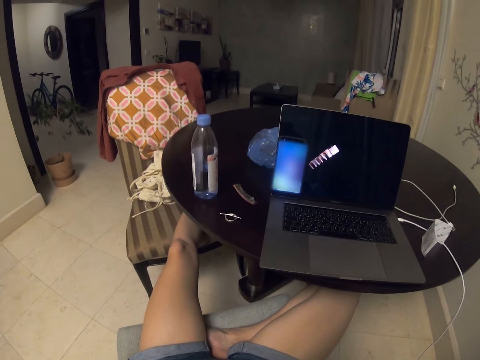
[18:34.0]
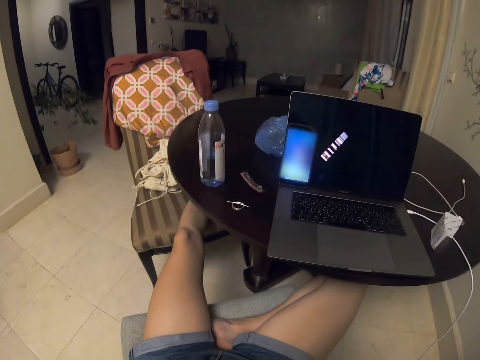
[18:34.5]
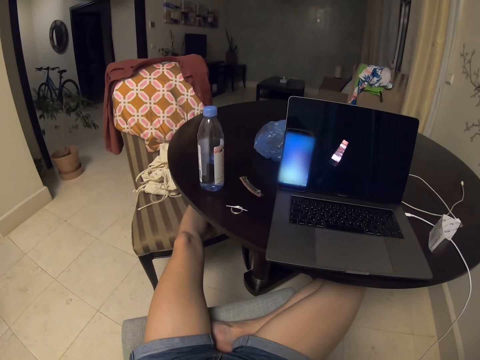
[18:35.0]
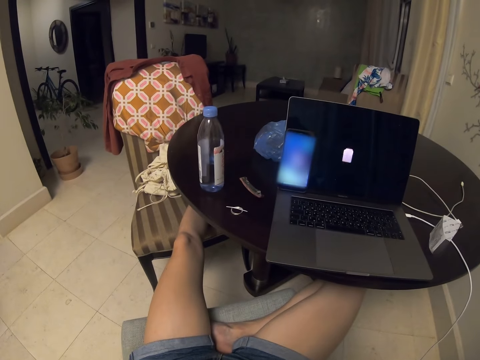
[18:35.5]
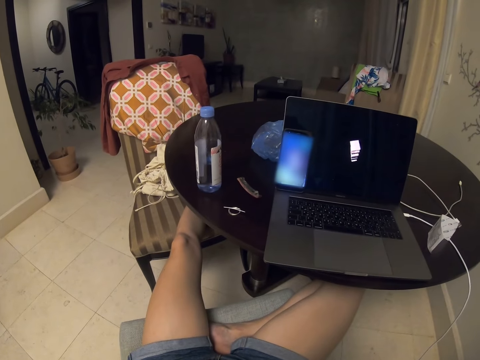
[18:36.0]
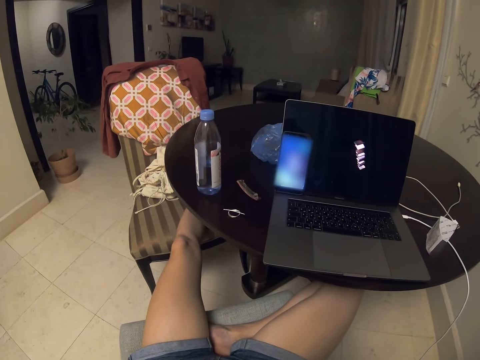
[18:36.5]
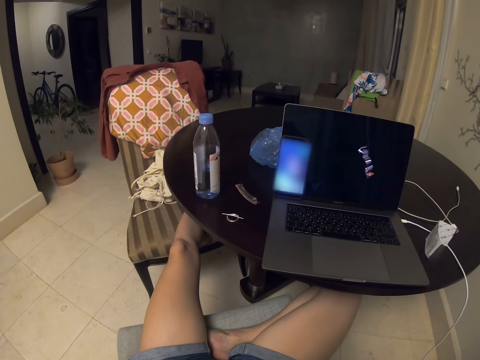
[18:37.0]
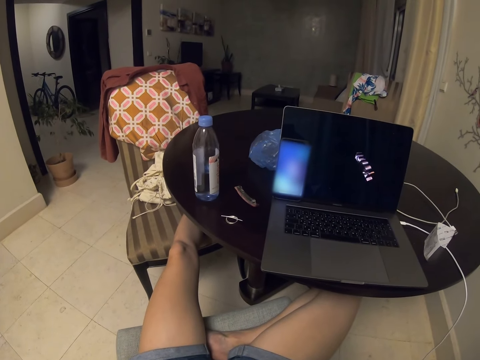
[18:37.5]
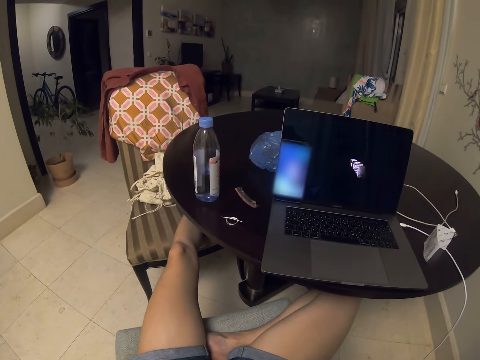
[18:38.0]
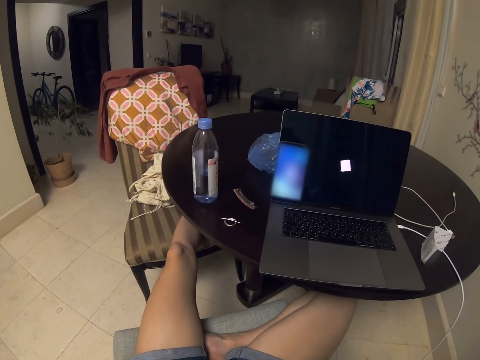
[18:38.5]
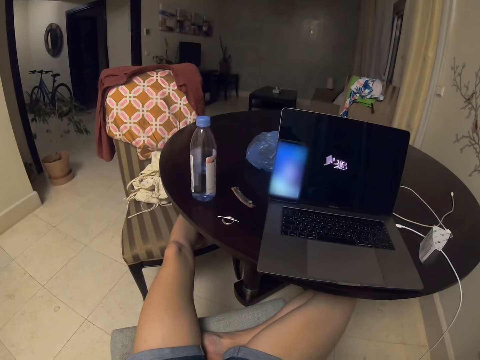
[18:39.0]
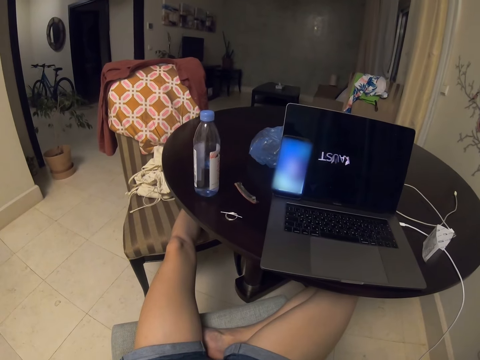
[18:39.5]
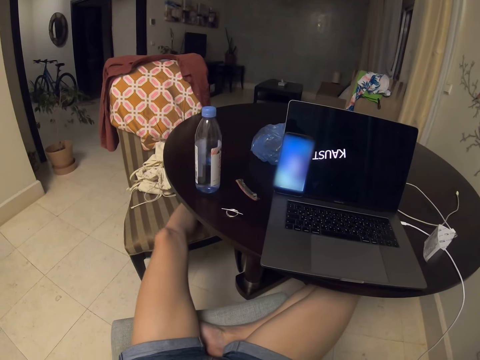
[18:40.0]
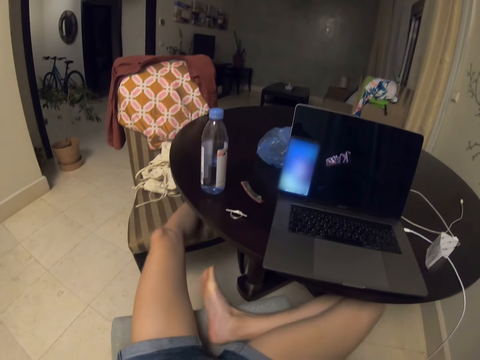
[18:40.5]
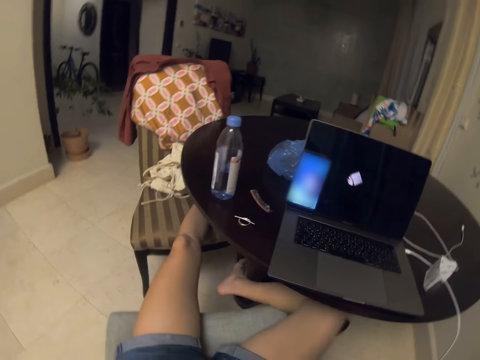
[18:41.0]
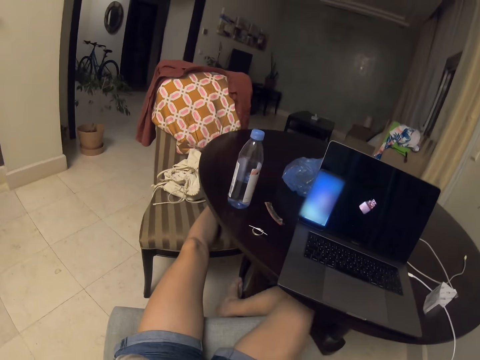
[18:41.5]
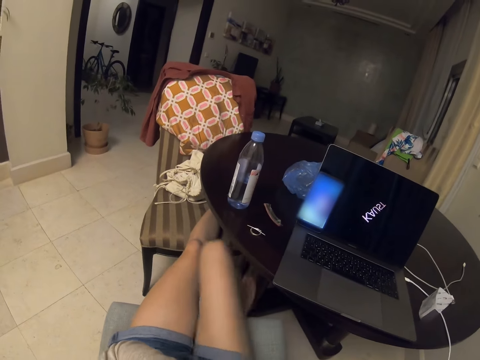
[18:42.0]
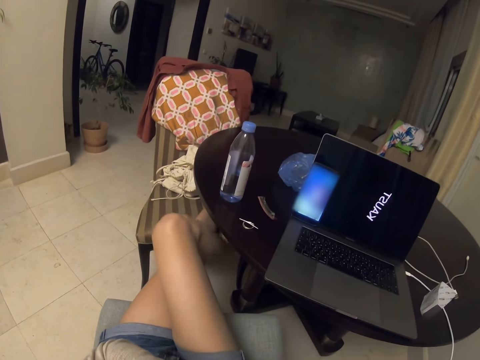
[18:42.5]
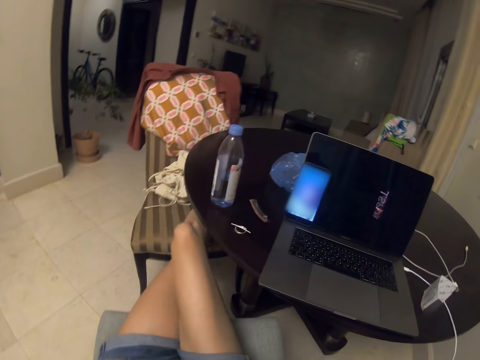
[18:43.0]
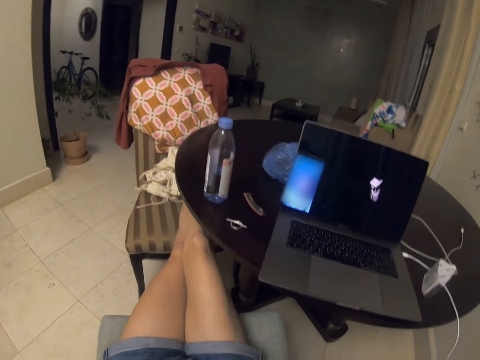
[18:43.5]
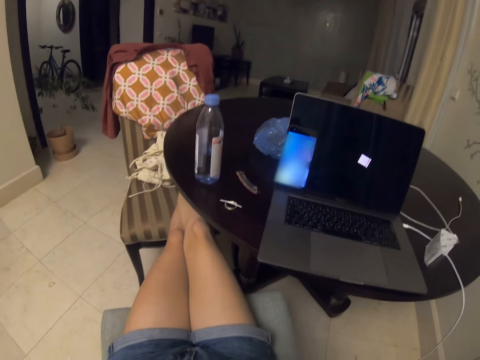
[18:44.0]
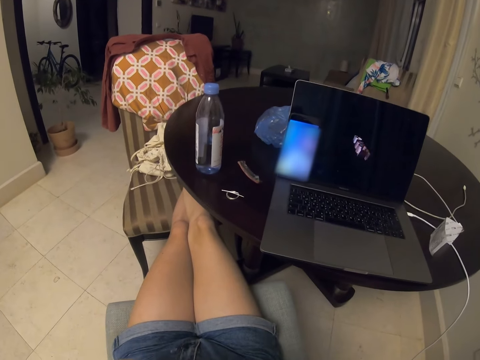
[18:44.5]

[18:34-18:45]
The camera wearer watches the laptop. She stretches her right leg.

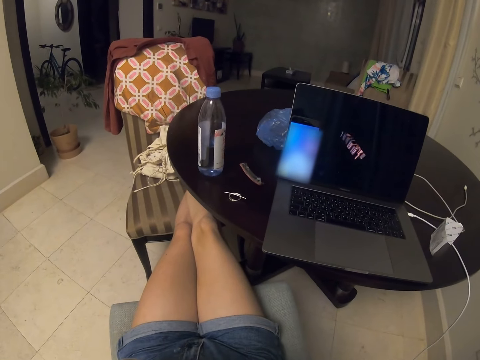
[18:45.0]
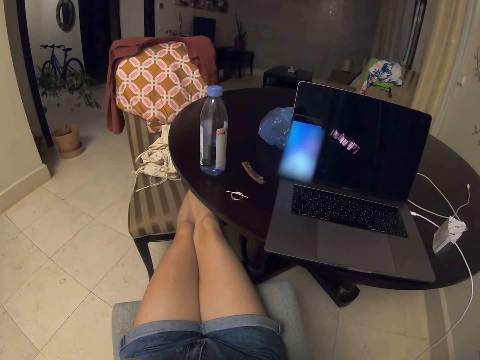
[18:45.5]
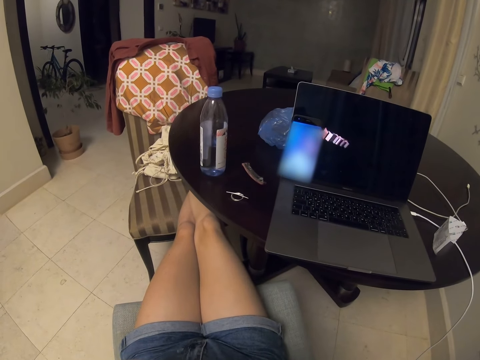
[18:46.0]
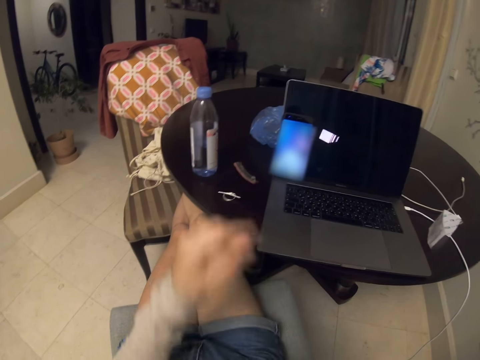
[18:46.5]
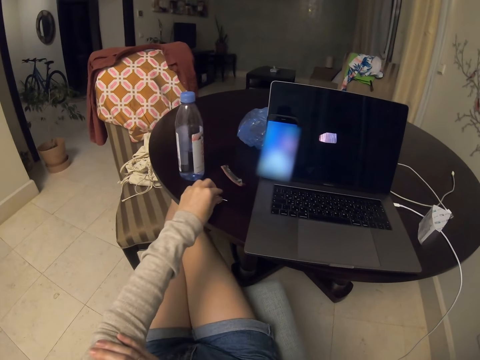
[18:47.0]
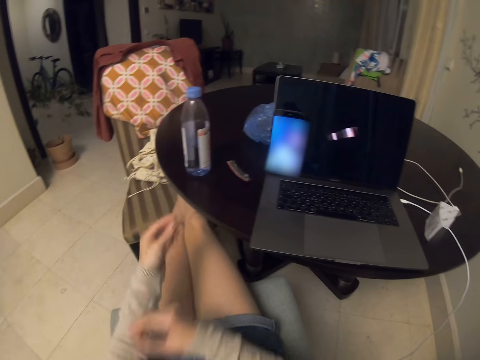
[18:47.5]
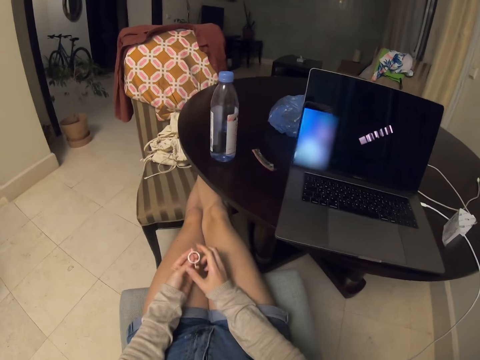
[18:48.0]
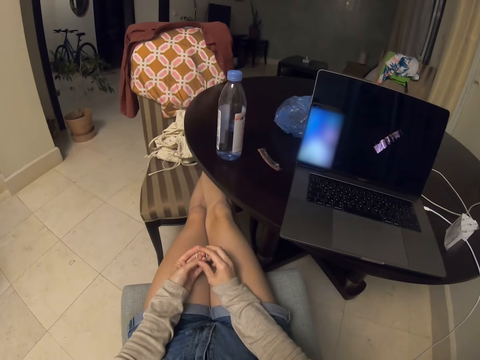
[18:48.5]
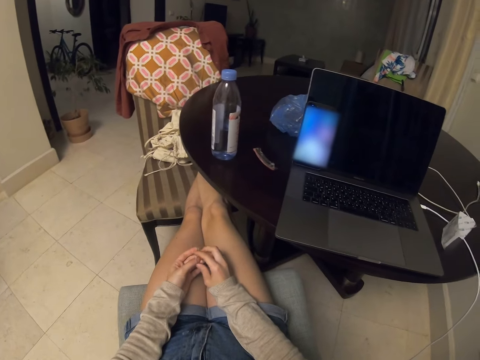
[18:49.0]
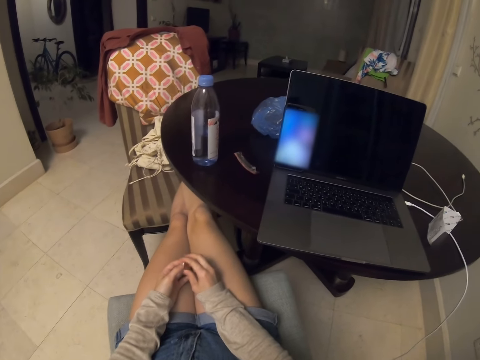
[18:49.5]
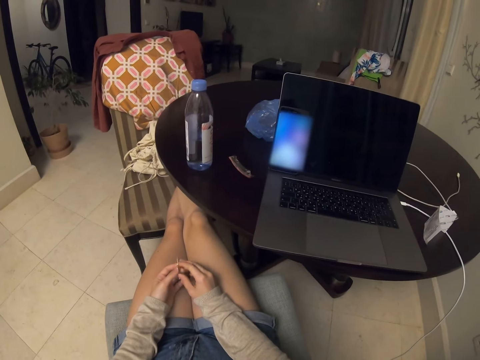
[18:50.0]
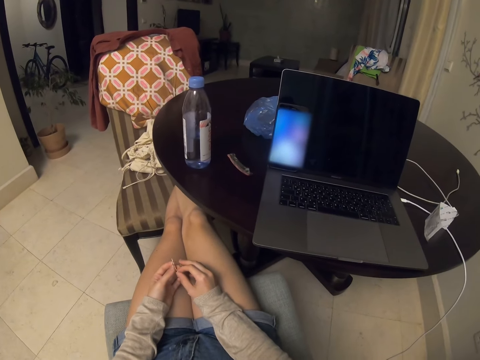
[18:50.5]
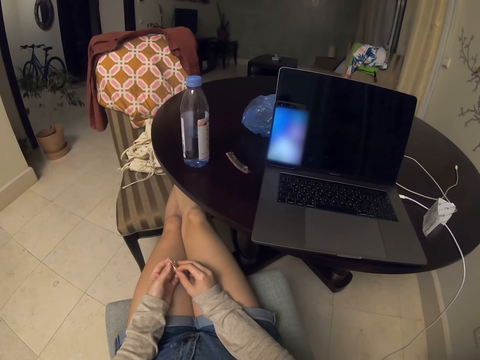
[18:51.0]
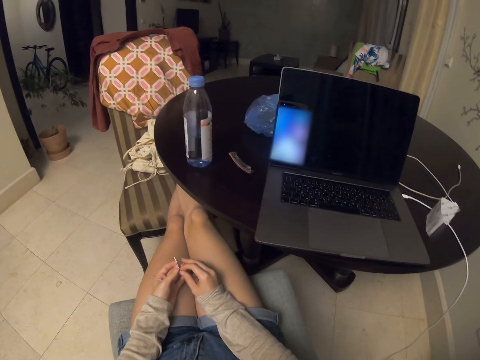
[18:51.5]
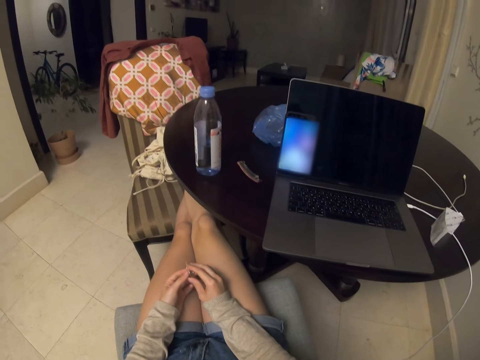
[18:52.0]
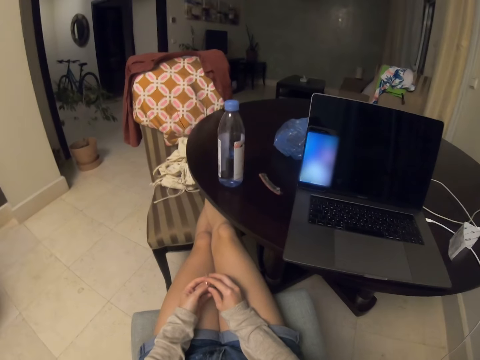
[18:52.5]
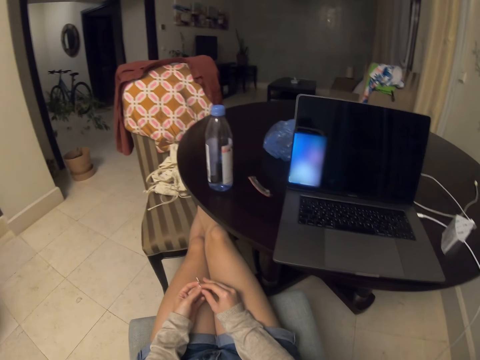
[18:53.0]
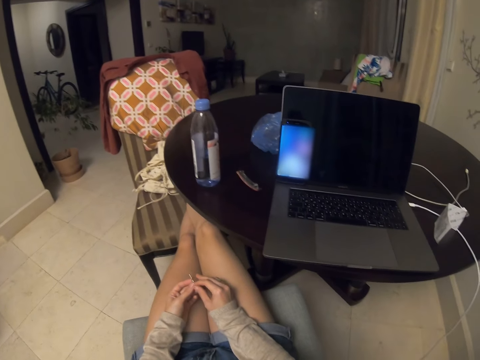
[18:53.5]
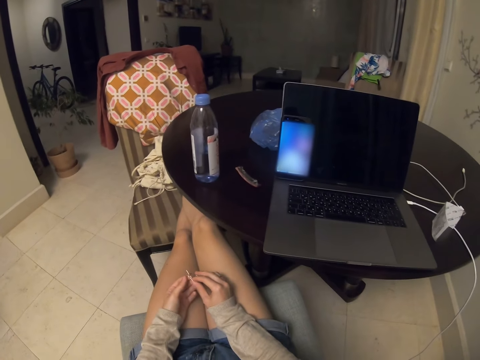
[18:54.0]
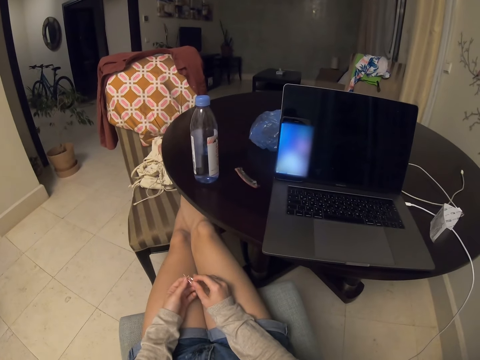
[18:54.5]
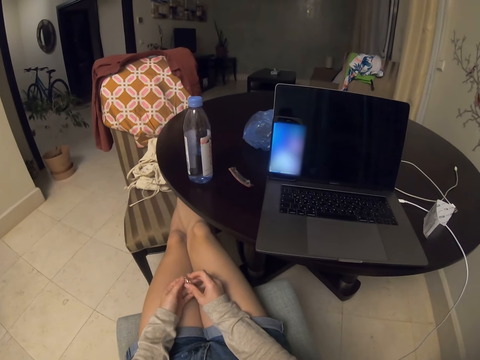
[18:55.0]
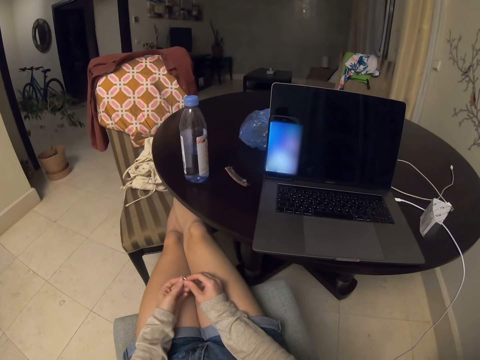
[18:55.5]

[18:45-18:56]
The camera wearer removes the key from the table. They hold the key with both hands.

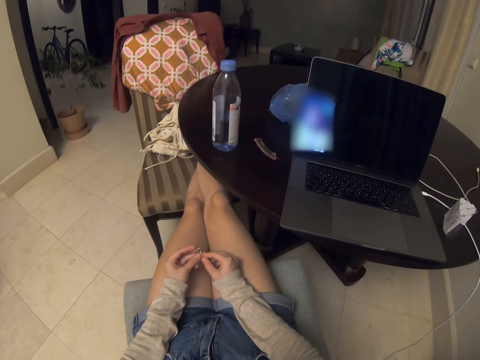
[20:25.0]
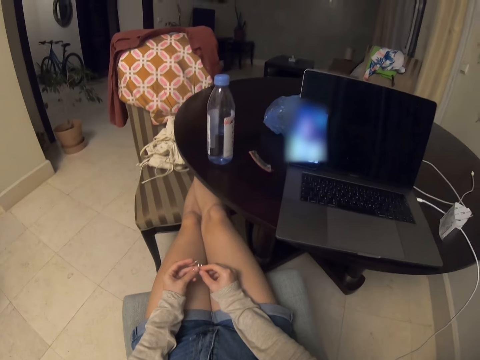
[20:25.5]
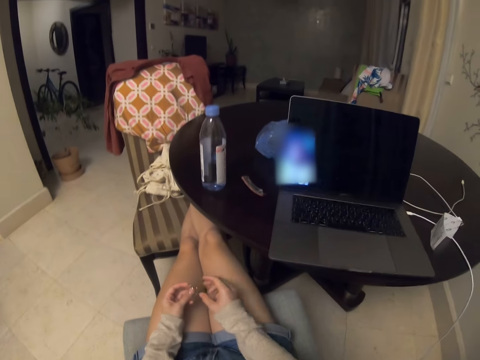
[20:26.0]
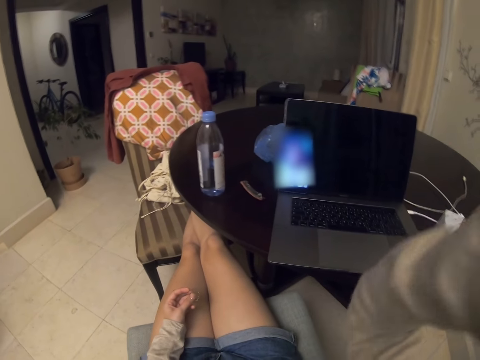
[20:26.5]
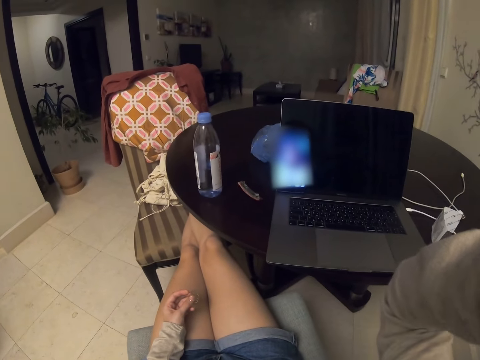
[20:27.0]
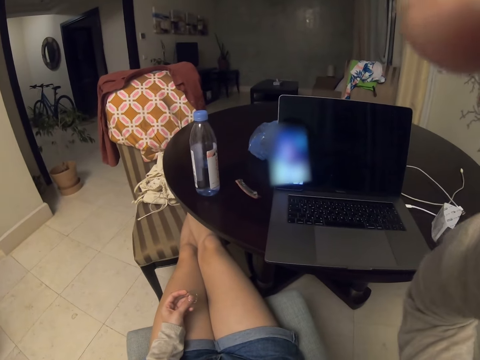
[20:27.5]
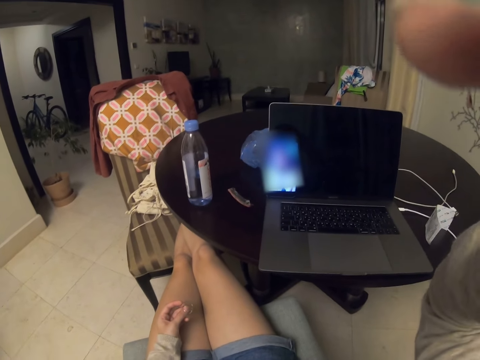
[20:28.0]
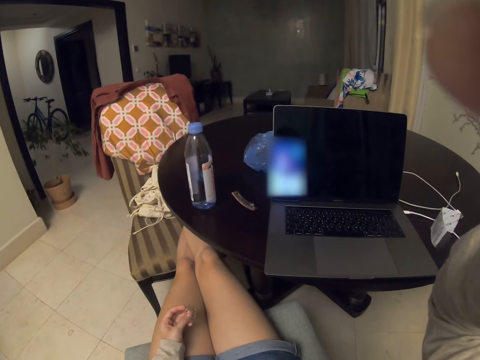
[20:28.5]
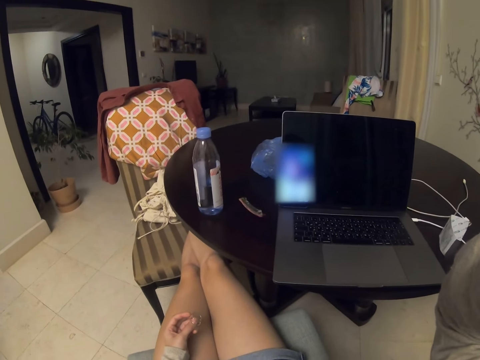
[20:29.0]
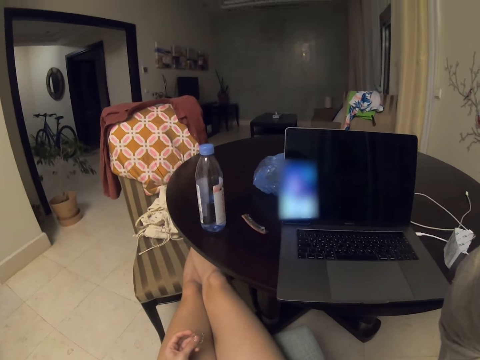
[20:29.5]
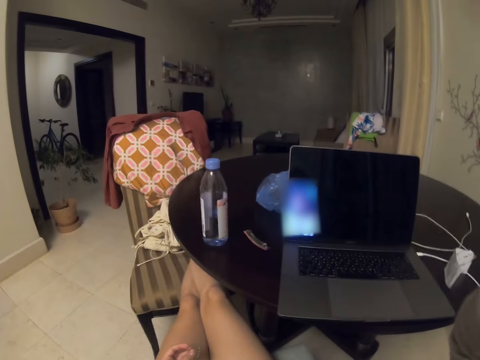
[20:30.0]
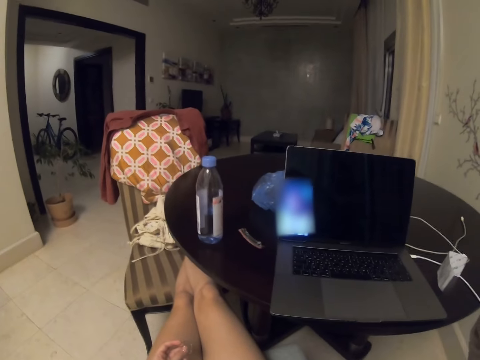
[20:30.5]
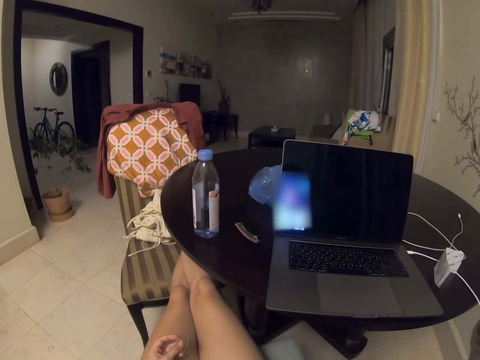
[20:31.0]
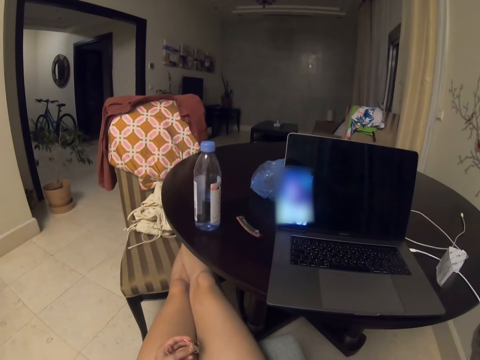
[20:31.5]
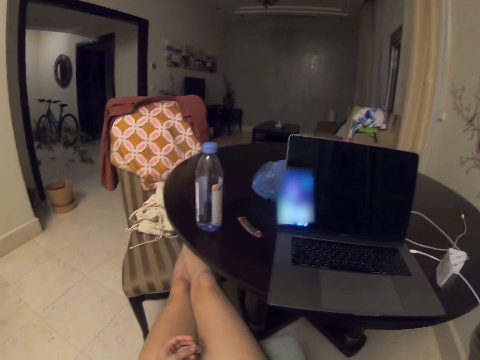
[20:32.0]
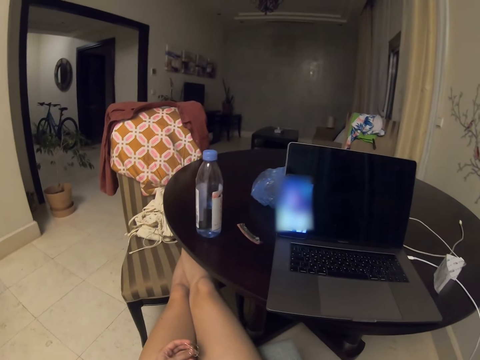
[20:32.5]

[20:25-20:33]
The camera wearer adjusts the camera.
